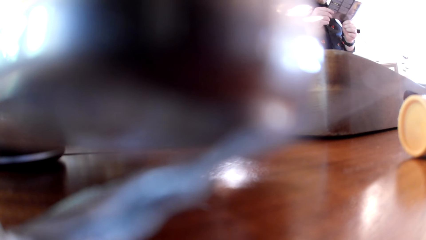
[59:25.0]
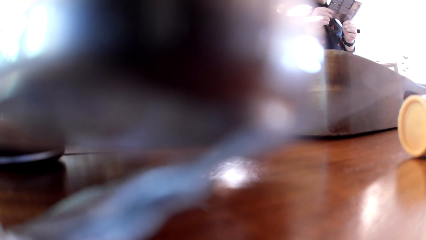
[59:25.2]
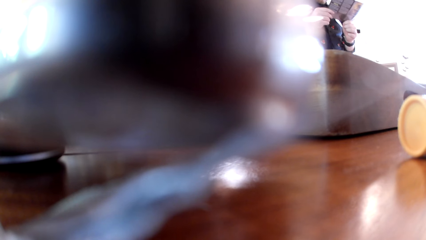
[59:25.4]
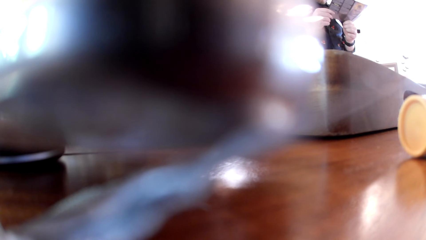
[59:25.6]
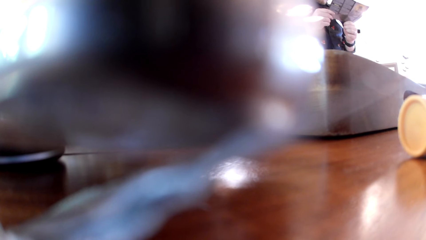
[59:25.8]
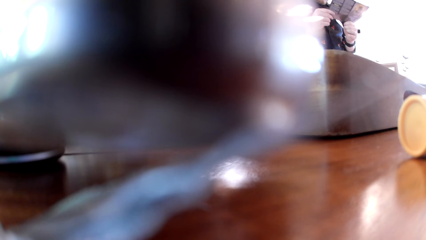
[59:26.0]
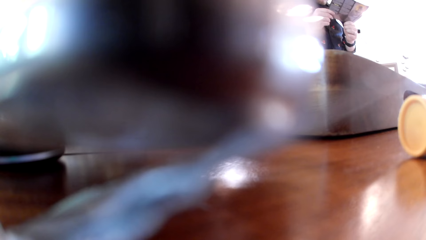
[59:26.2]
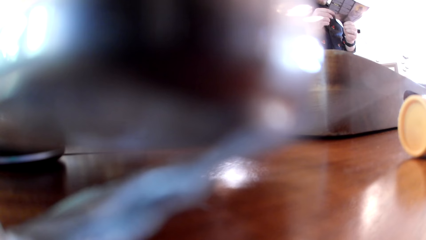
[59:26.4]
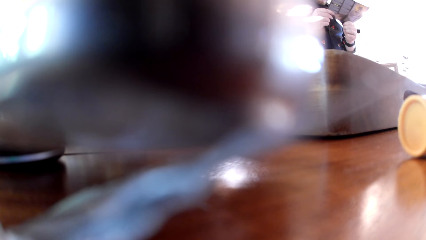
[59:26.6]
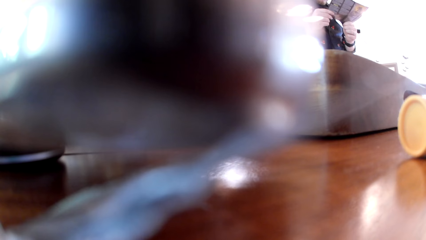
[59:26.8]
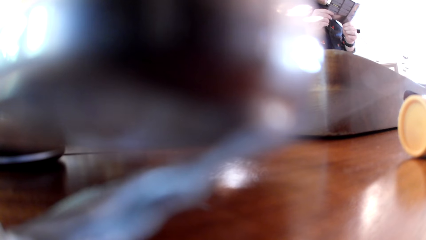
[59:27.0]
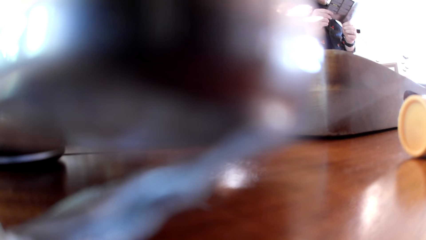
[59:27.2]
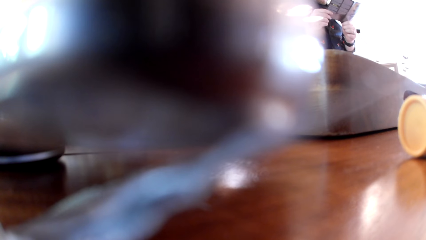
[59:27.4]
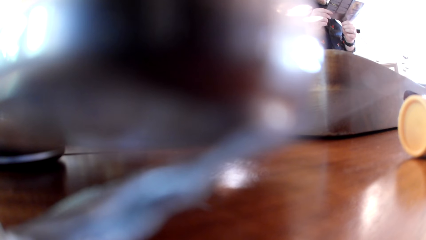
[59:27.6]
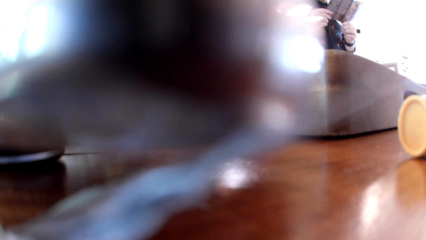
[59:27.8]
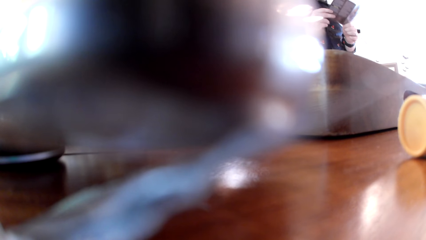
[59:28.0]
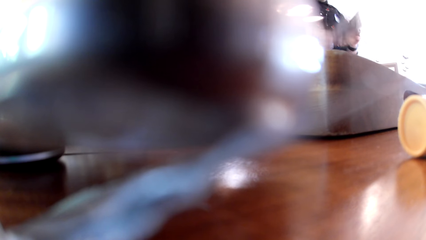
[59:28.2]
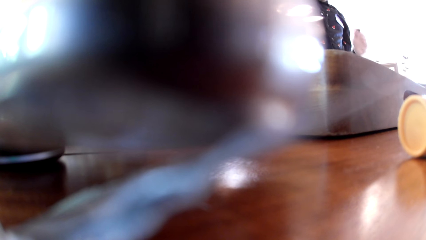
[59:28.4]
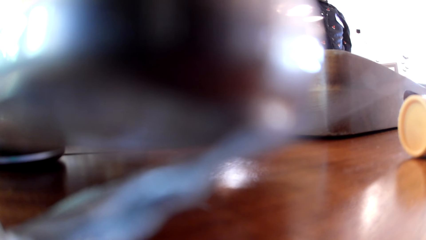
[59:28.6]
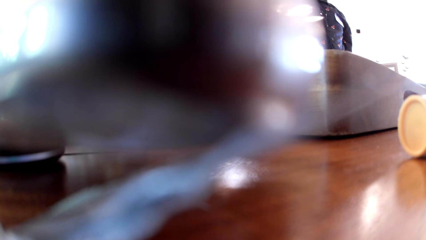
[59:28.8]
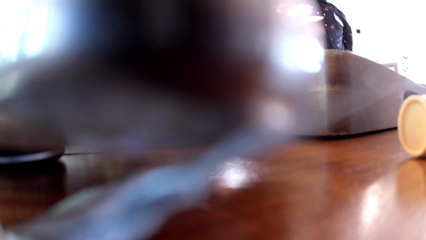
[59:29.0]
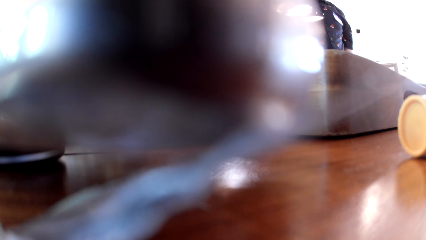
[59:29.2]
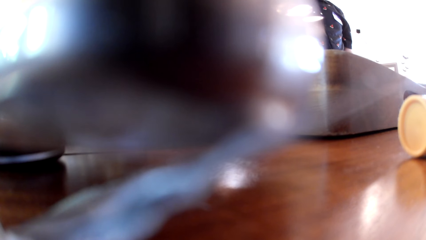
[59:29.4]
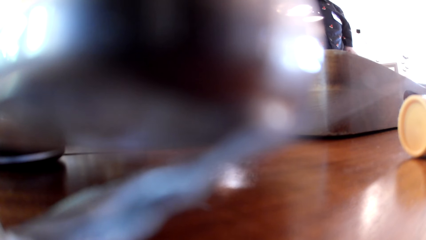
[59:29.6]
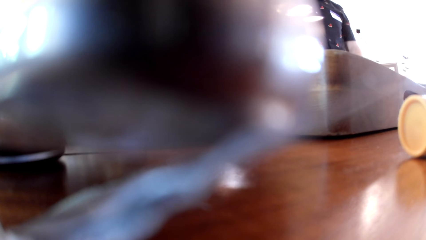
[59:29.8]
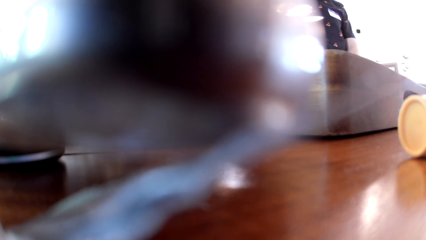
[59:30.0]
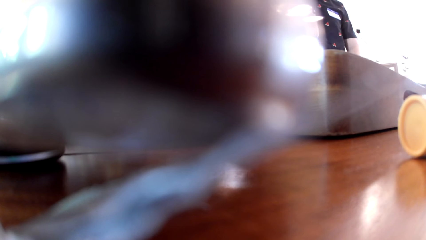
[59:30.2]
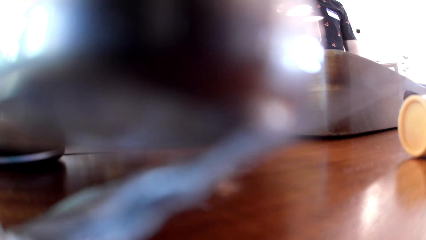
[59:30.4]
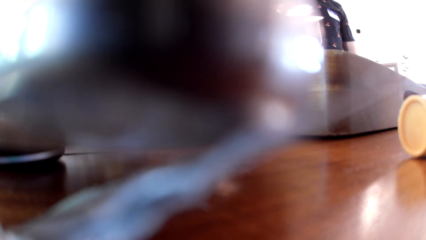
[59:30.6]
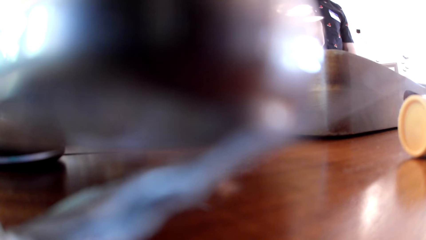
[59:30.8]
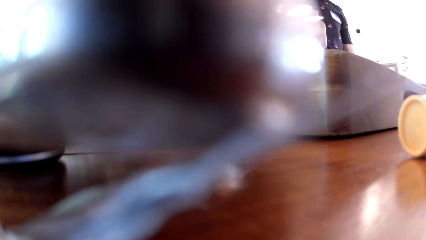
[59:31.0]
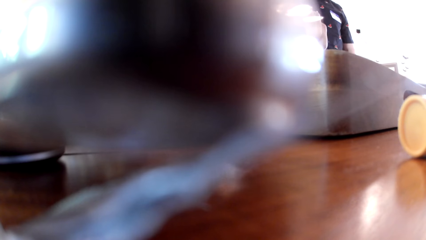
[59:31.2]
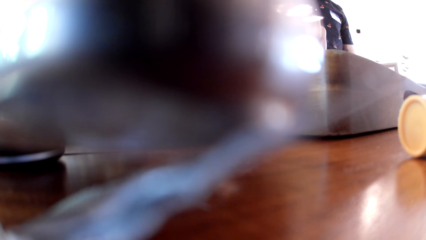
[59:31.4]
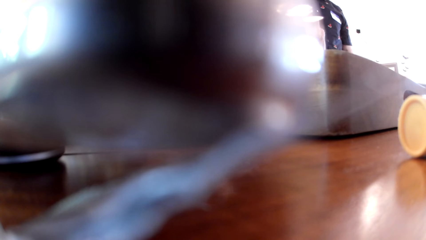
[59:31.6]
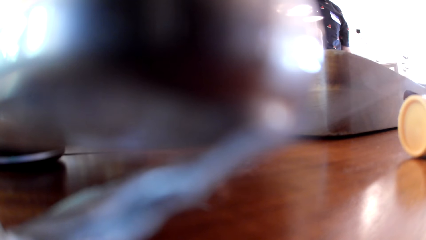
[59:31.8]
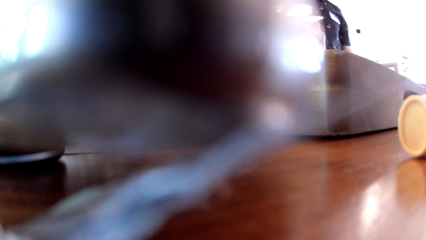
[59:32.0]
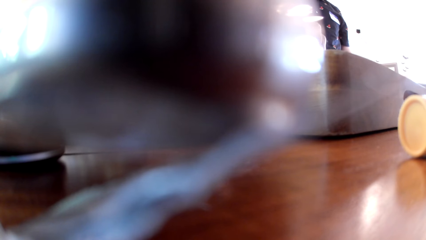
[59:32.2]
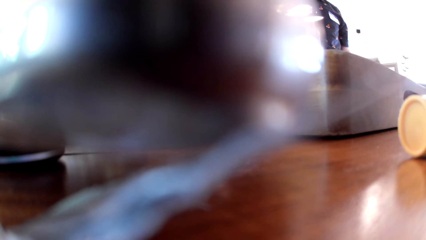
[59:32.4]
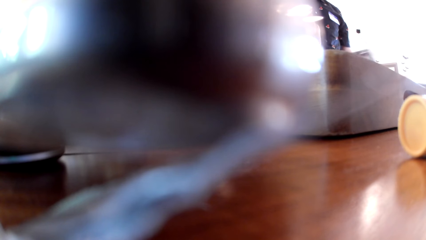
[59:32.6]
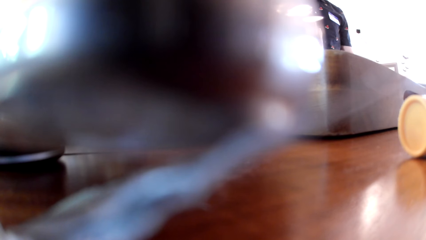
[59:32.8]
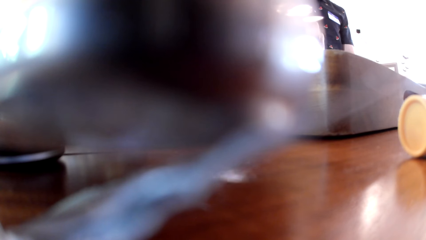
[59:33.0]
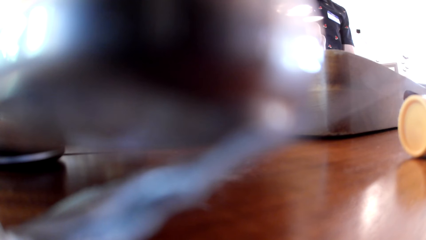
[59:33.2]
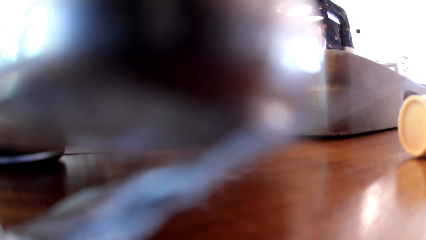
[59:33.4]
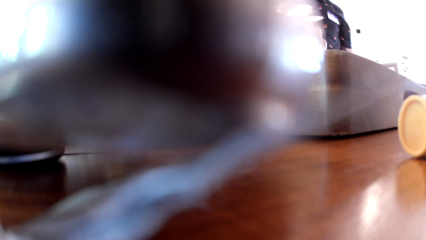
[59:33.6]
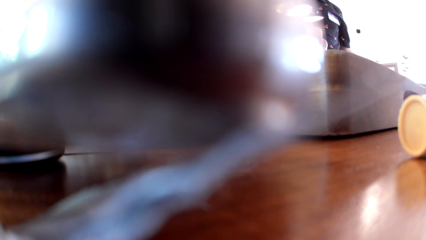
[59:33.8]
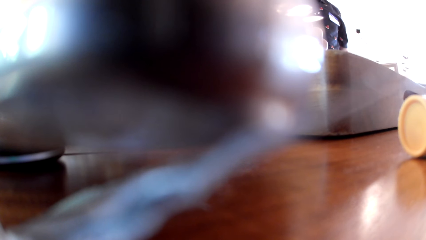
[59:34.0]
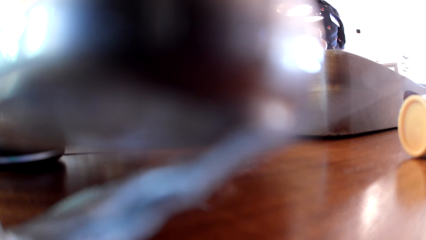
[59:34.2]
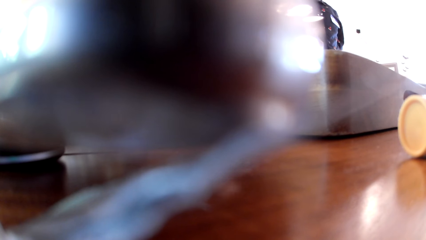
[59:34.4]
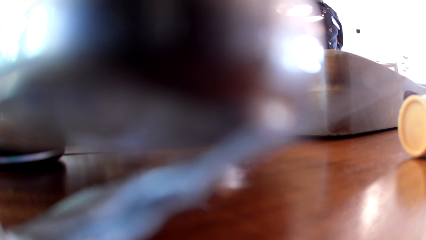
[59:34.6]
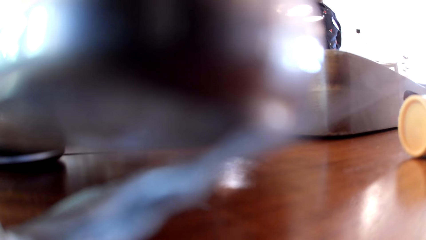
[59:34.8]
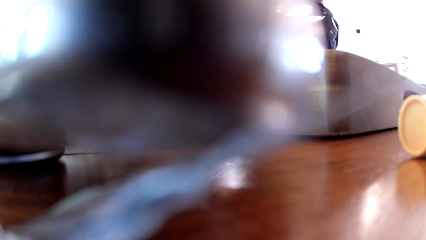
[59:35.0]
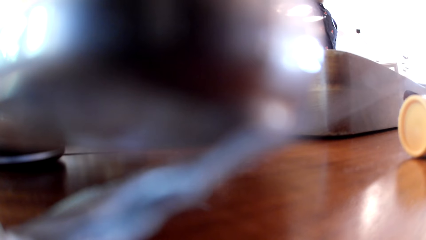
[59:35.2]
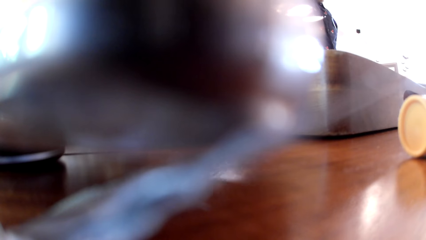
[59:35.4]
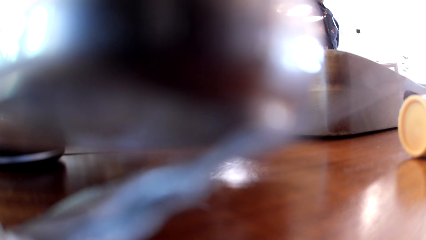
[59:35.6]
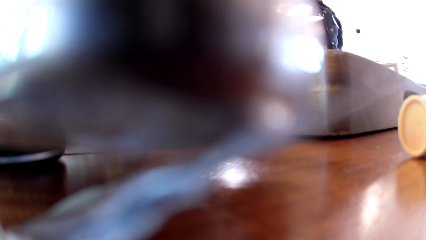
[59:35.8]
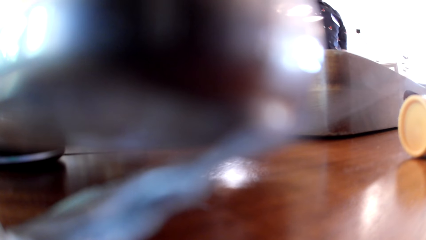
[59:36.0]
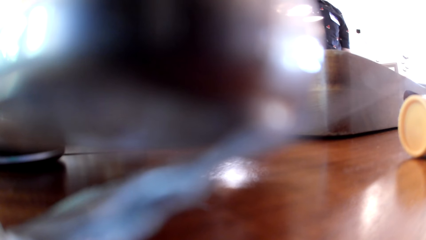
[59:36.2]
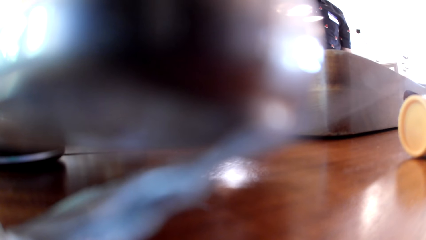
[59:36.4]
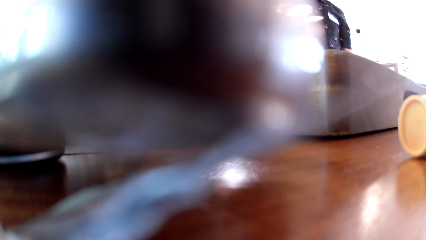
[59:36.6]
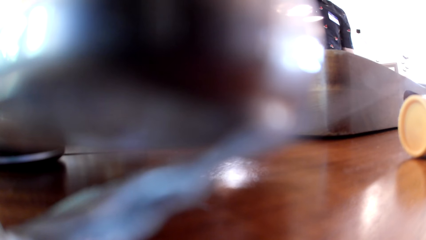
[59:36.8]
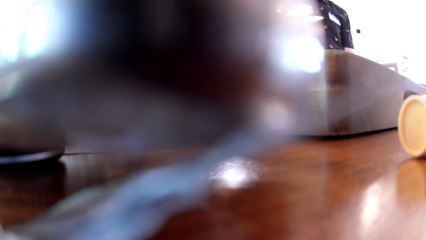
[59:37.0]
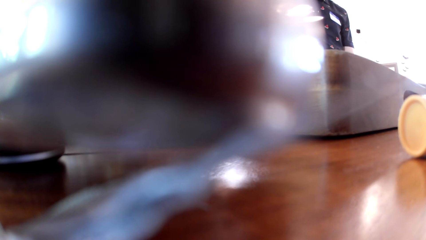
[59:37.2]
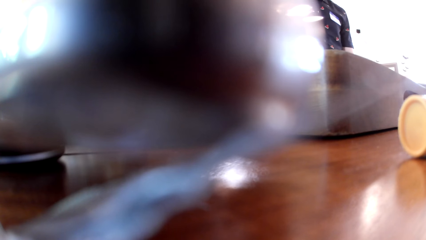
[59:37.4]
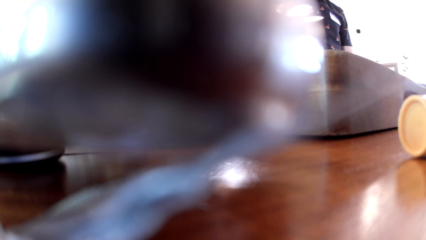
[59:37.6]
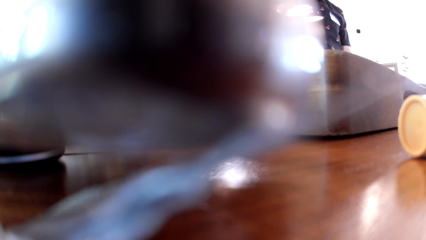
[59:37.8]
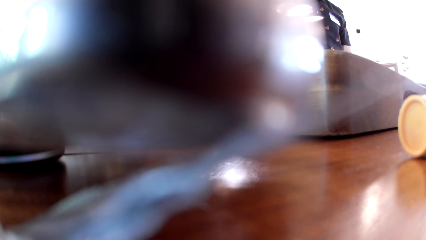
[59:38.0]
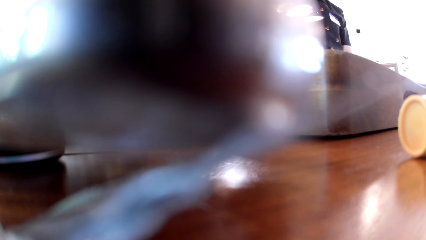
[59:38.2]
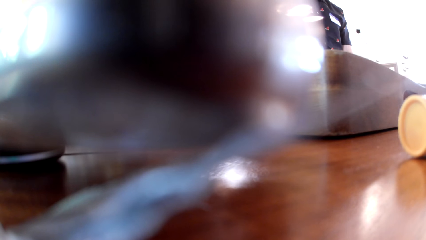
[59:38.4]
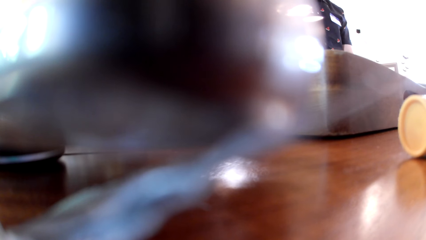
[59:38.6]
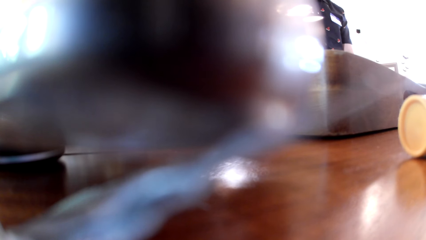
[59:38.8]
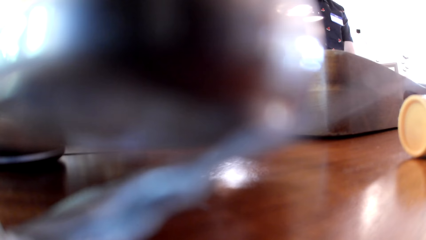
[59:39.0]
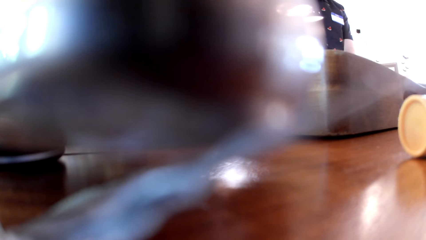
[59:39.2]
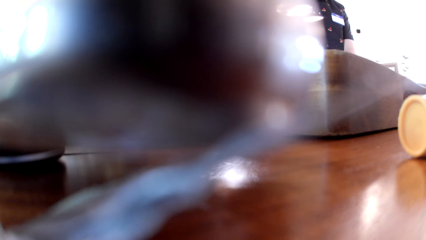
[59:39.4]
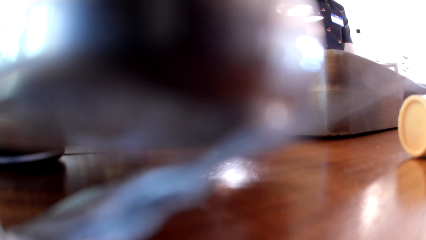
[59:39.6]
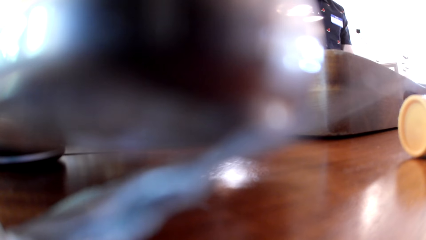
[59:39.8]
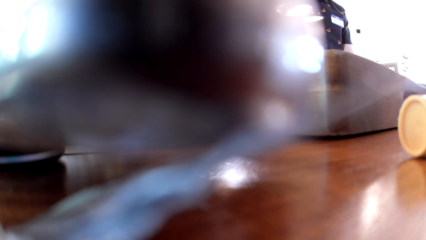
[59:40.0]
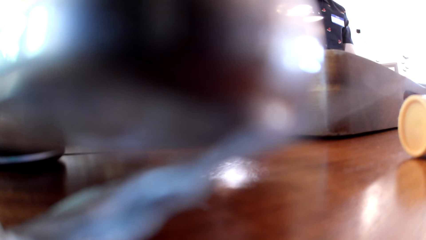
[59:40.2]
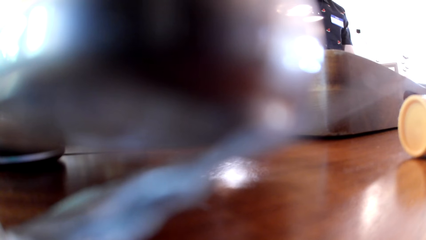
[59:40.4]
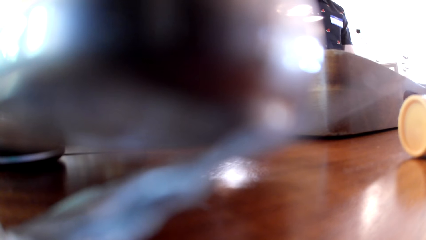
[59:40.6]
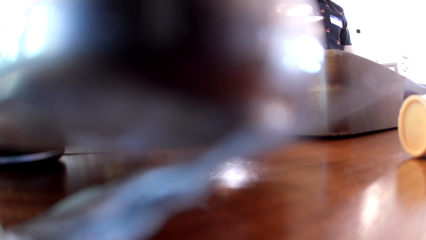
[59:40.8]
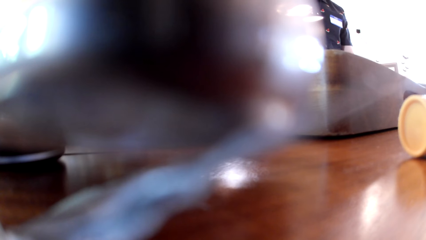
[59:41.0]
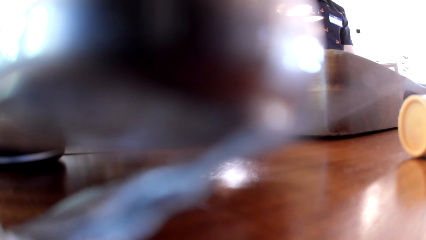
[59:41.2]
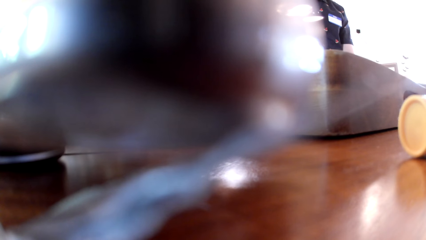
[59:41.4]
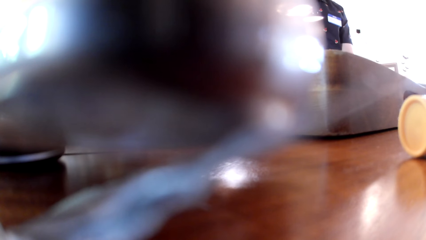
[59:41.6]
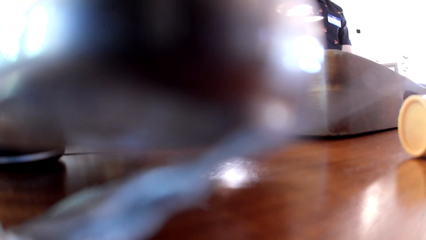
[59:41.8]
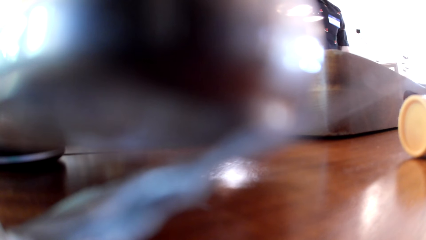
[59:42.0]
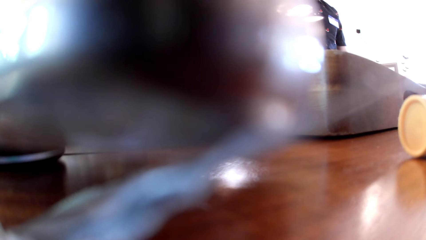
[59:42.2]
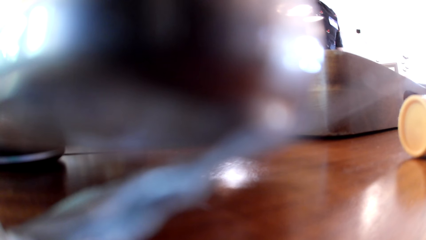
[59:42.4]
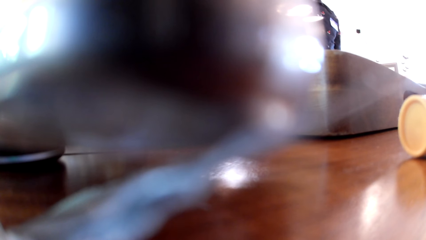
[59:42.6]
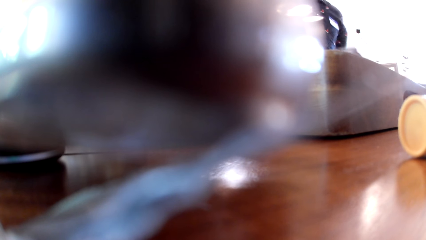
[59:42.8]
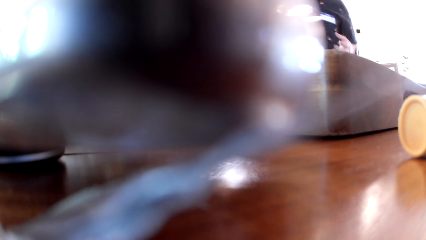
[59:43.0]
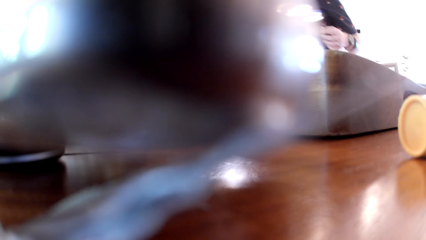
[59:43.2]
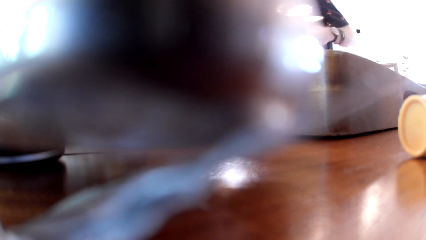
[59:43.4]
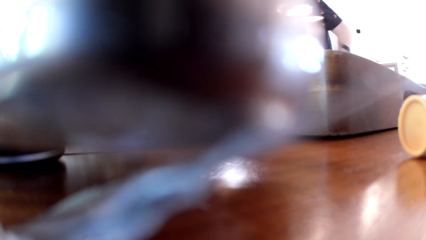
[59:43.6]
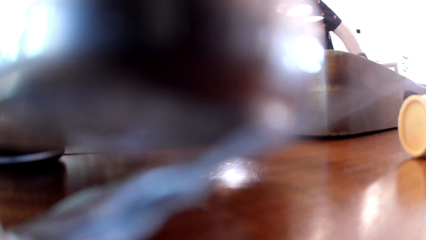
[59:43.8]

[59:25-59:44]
The camera wearer converses with a person.
